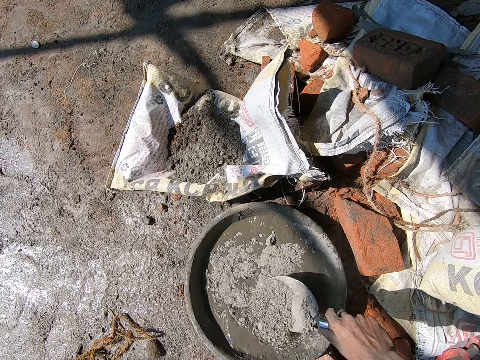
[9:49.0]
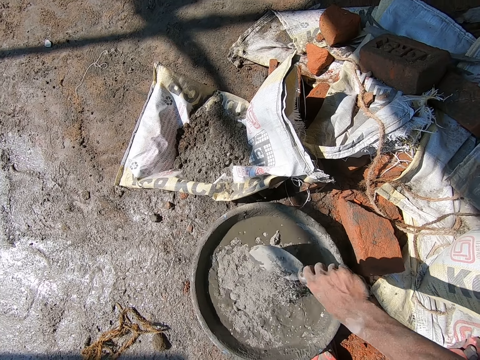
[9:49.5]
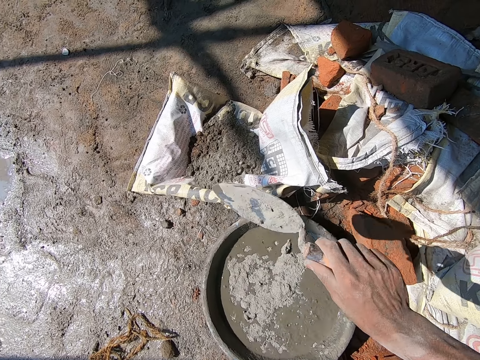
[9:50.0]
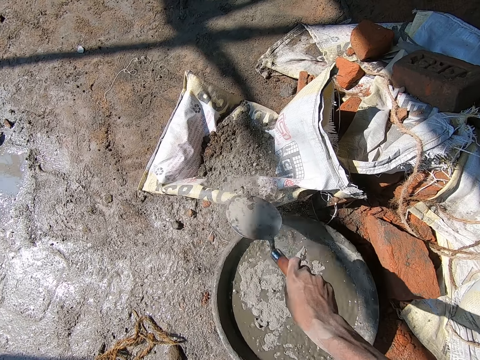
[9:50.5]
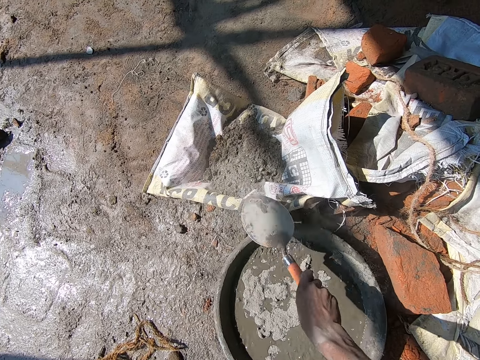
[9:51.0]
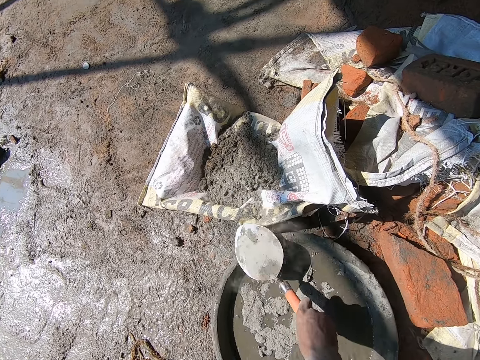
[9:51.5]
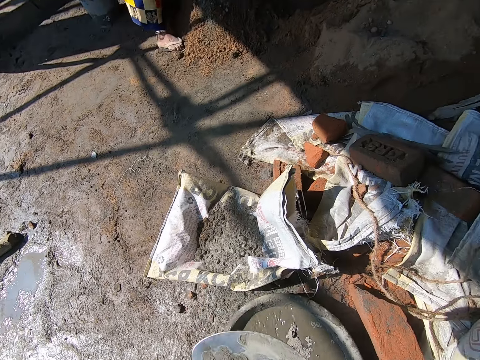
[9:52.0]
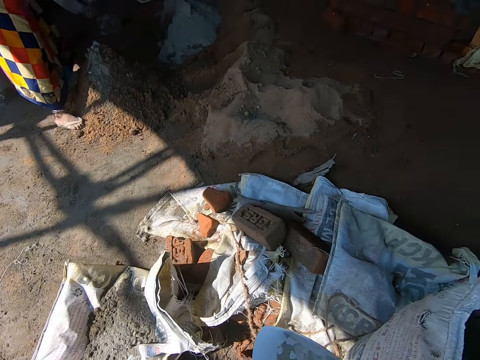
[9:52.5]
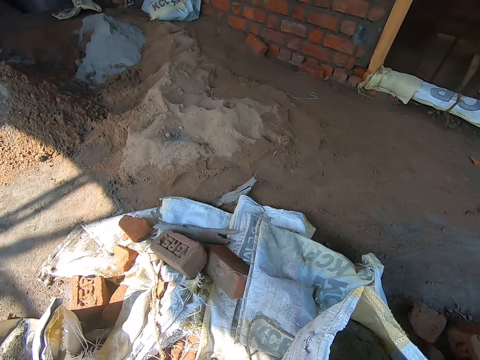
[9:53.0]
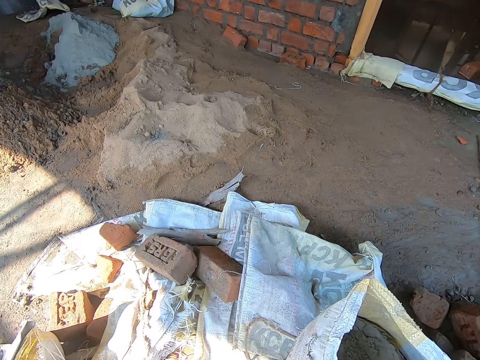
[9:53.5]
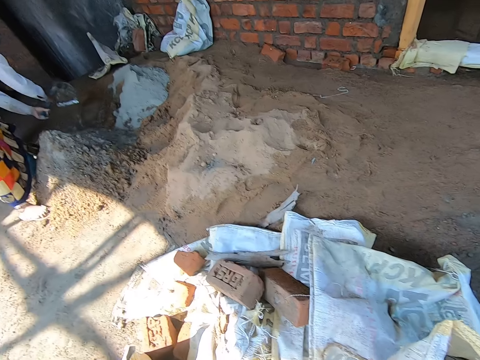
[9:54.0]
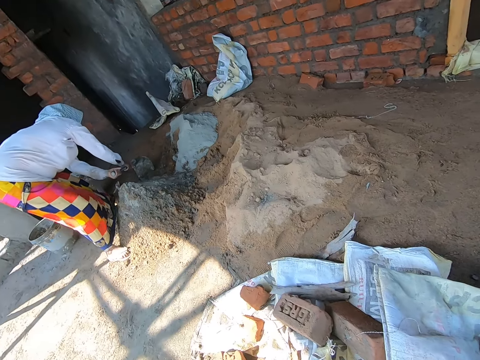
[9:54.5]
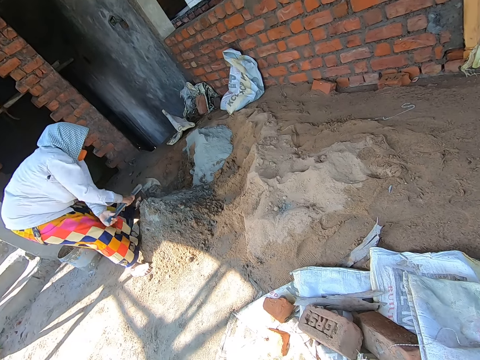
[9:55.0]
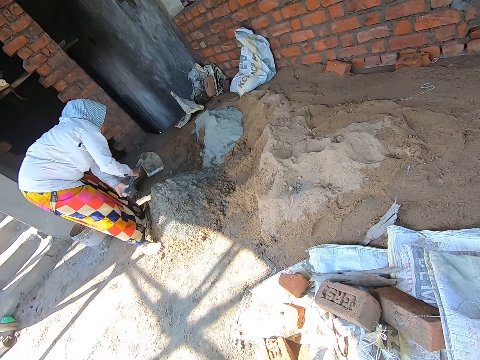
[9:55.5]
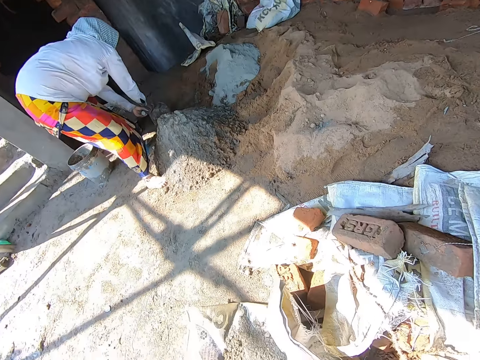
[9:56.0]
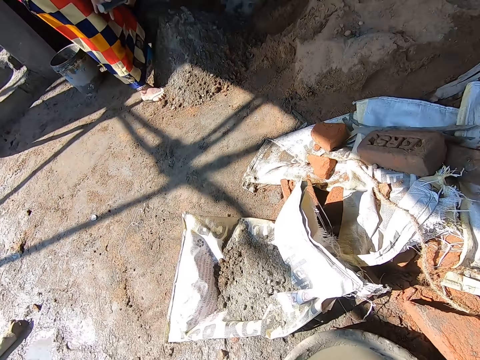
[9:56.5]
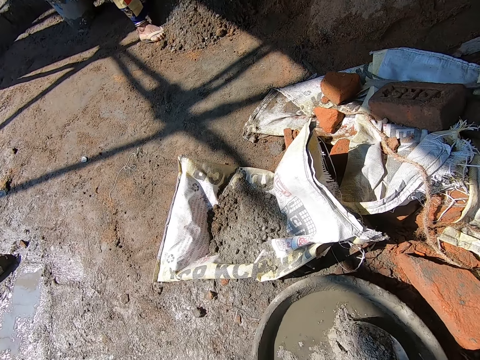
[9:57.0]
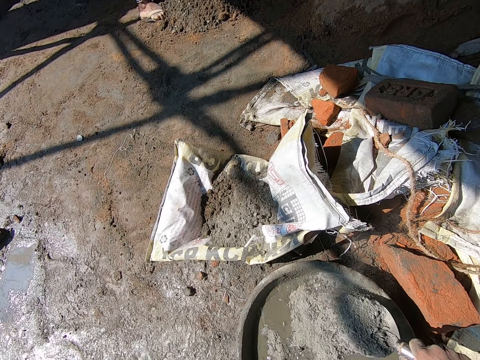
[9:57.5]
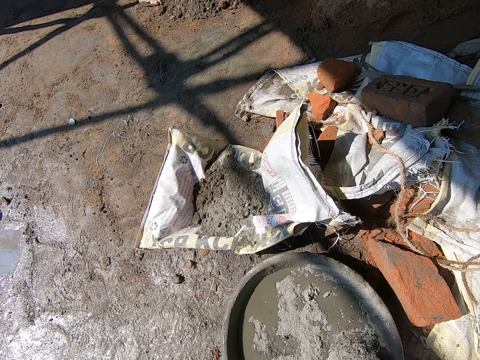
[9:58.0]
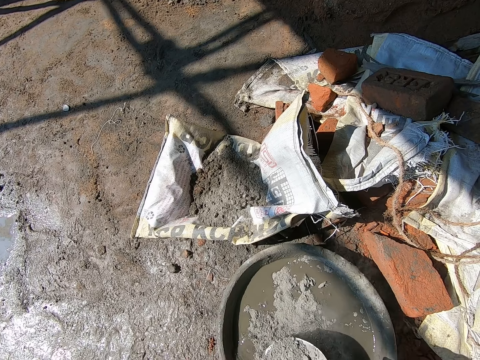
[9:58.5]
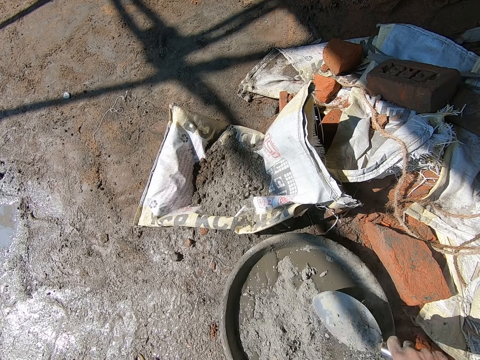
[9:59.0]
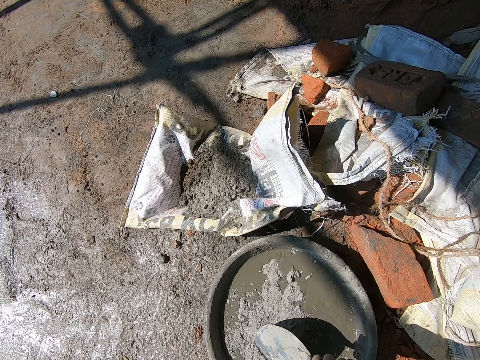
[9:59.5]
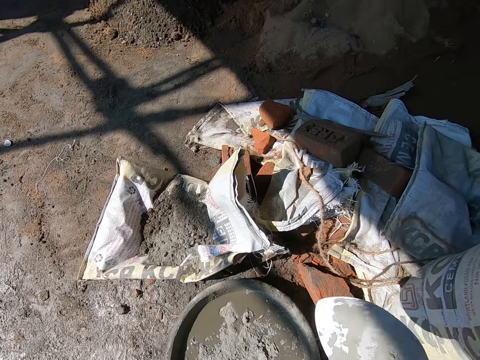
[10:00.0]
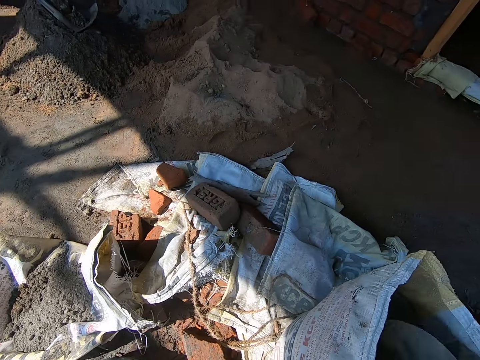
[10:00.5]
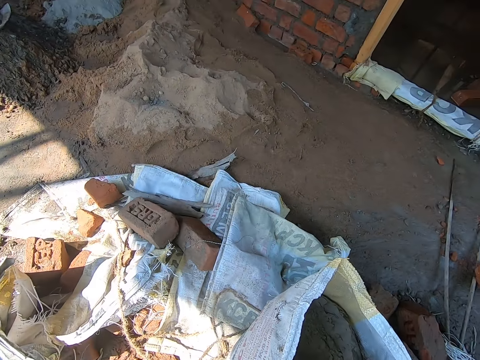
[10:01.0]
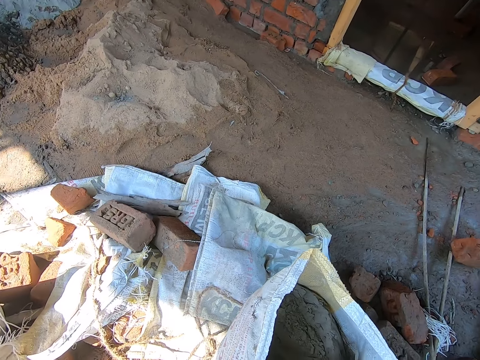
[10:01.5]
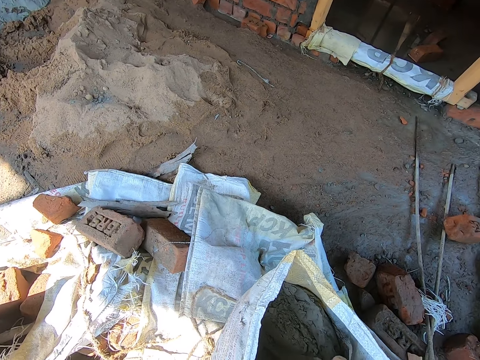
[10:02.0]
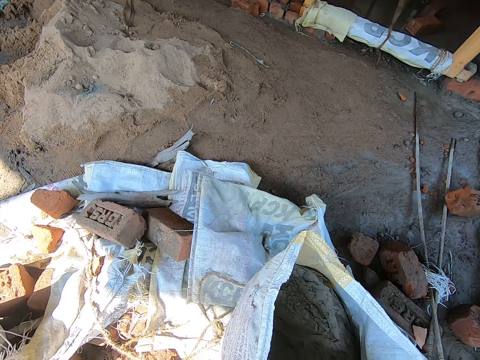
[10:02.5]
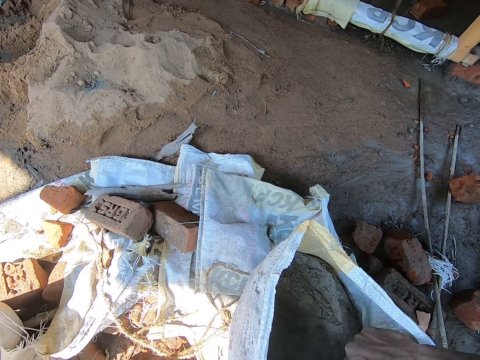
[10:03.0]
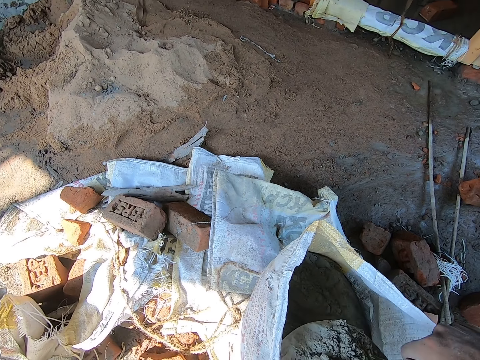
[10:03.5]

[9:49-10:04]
The camera wearer hits the trowel on the rim of the bowl on the floor with his right hand. He scoops the cement. The woman piles cement on the ground with a hoe in her hands. The camera wearer pours dry cement into the bowl of water on the floor with the trowel in his right hand. He scoops dry cement from the plastic bag on the floor with the trowel in his right hand.

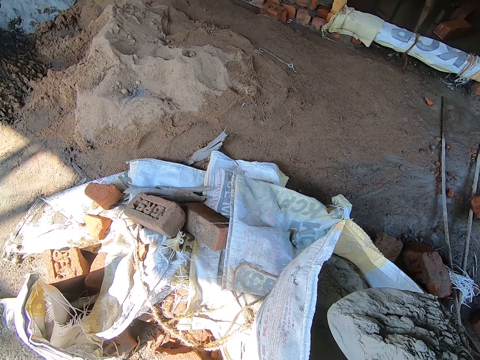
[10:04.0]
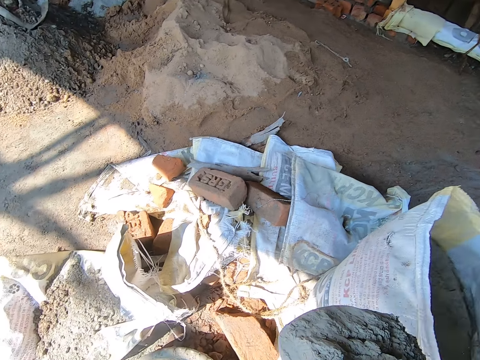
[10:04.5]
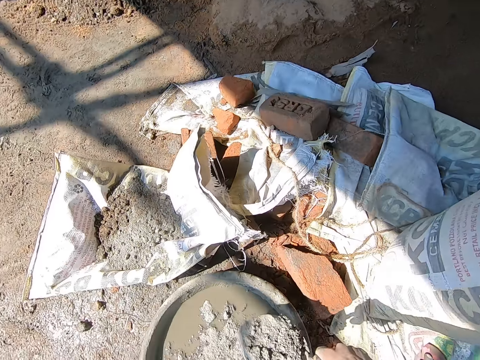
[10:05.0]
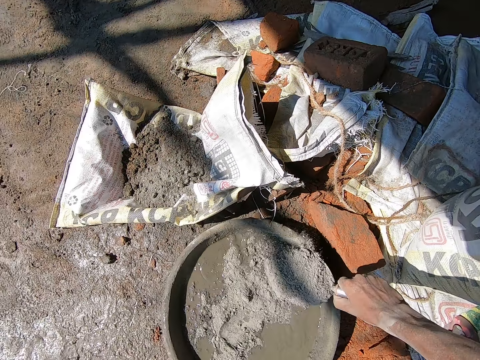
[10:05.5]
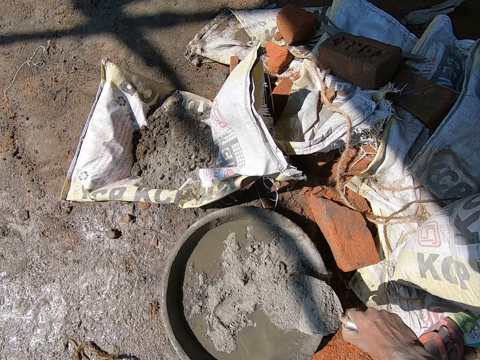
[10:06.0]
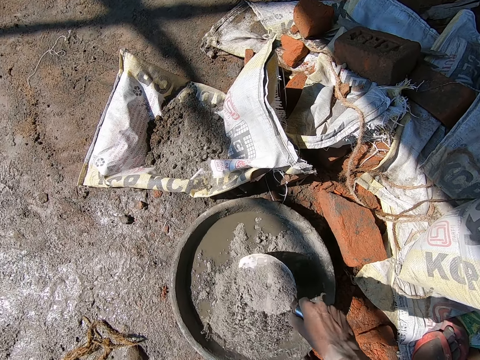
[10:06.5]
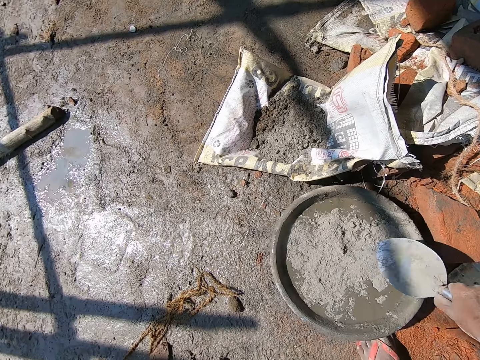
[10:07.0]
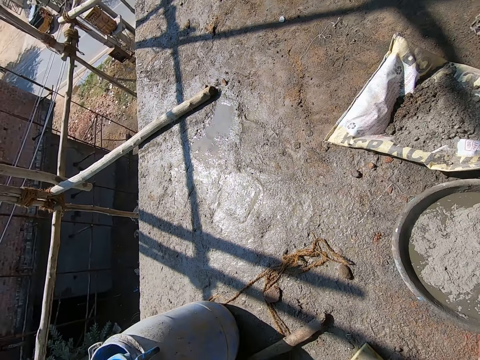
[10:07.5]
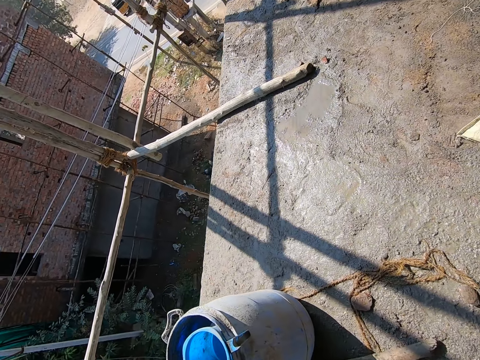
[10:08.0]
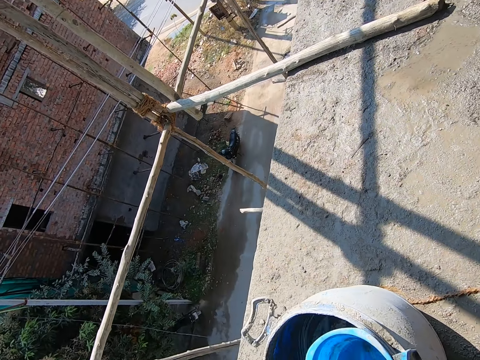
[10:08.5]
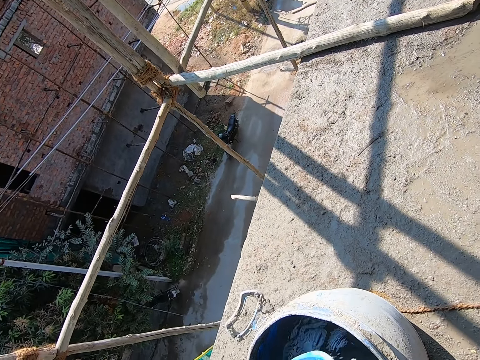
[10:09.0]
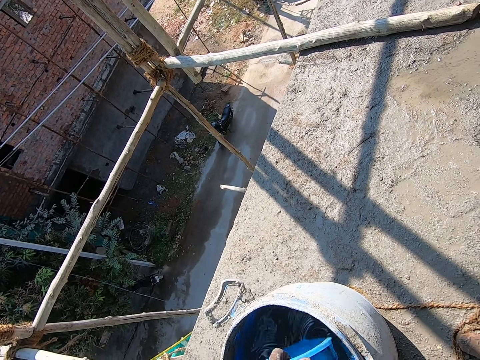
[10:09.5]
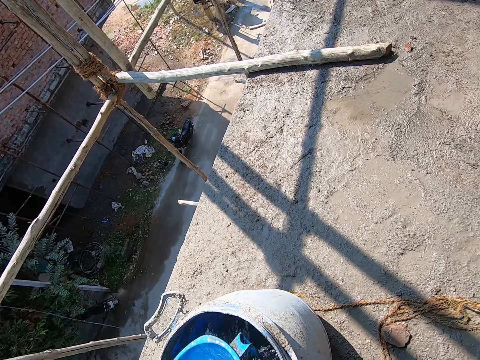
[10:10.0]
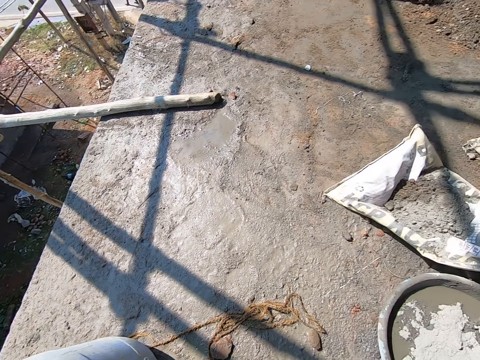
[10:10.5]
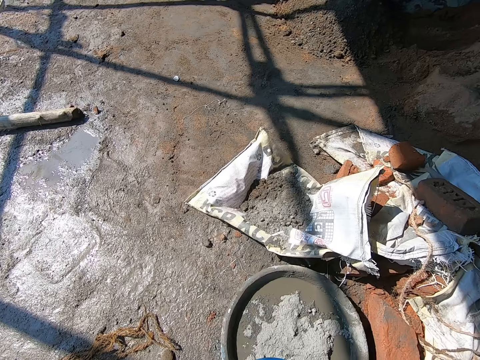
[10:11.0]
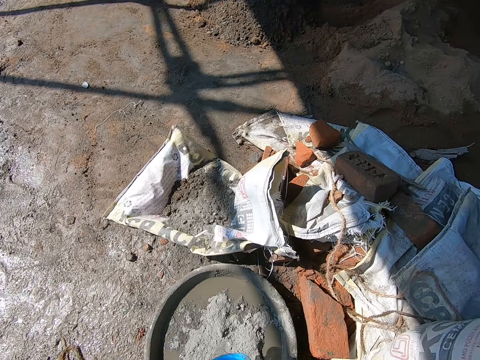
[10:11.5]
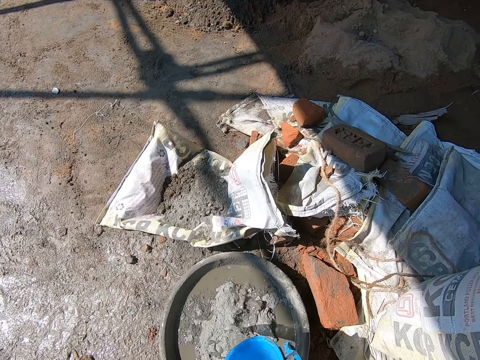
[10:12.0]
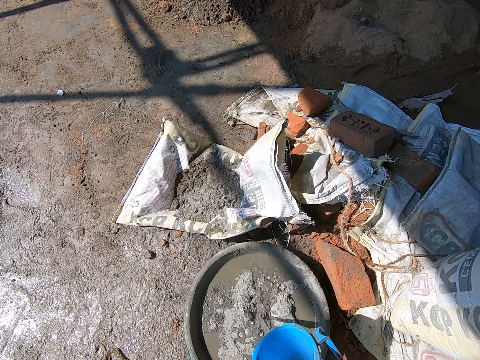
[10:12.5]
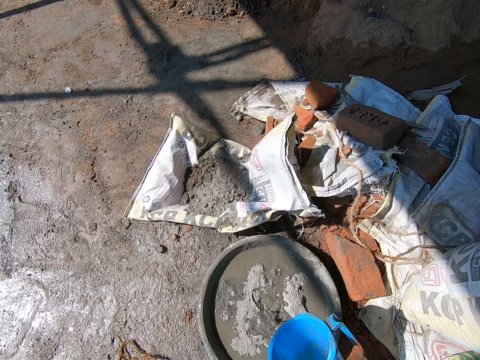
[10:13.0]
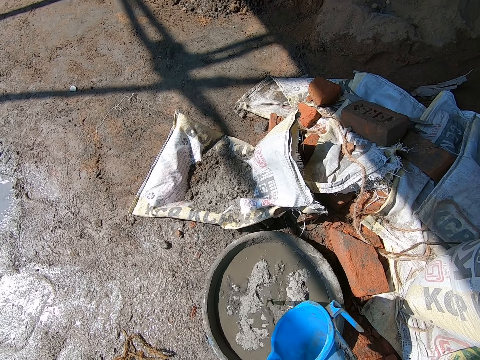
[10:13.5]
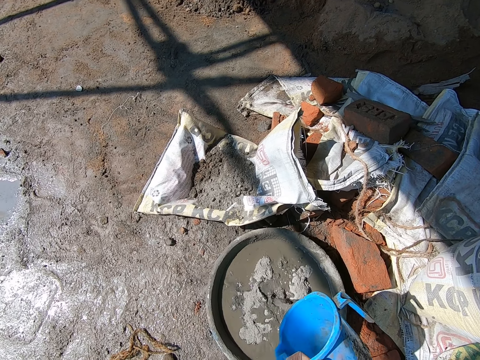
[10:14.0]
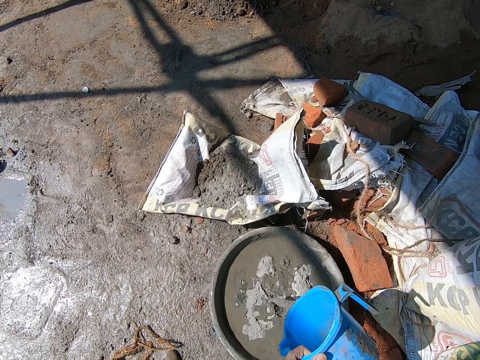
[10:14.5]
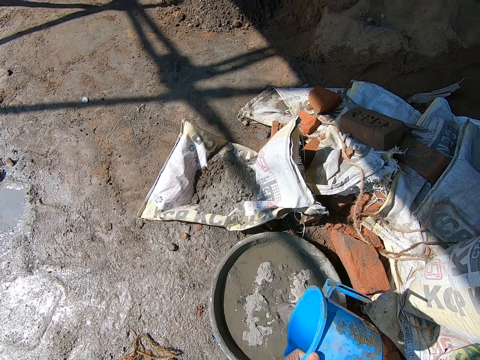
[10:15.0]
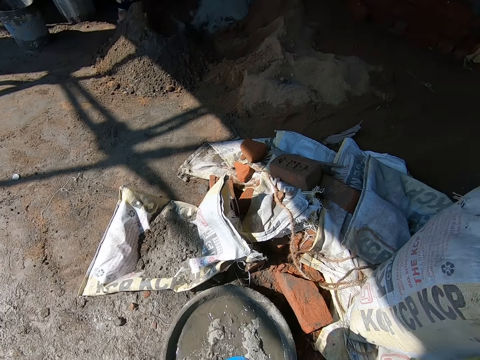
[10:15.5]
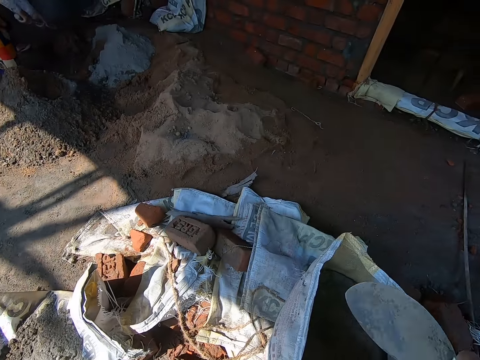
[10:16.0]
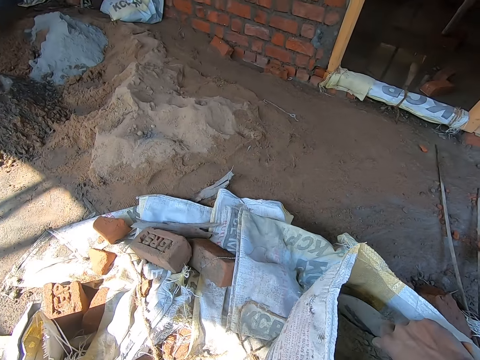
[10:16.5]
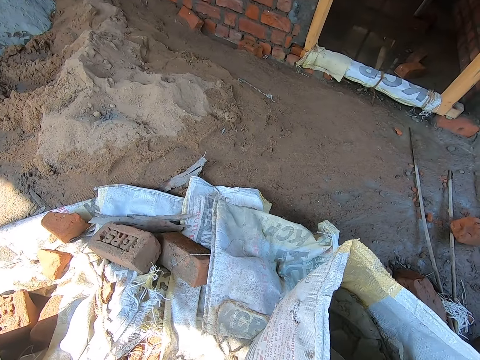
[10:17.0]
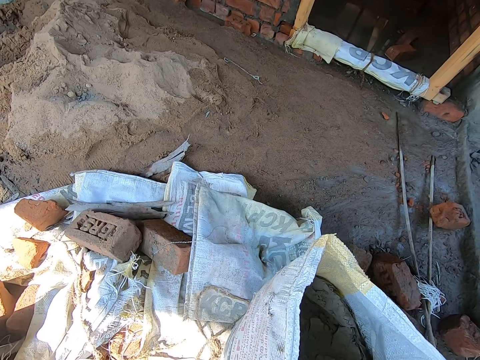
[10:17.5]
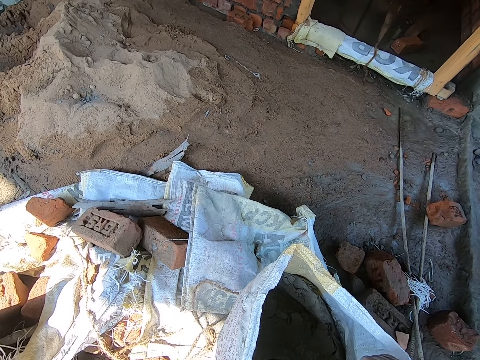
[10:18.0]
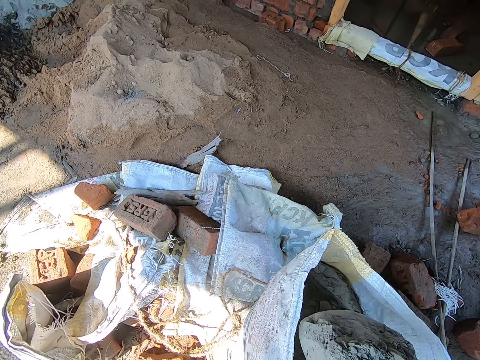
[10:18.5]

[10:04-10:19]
The camera wearer pours the dry cement into the bowl of water on the floor with the trowel in his right hand. He scoops water from a container on the floor with a cup in his left hand. He pours water from the cup into the bowl on the floor with his left hand. He scoops dry cement from the plastic bag on the floor with the trowel in his right hand.
